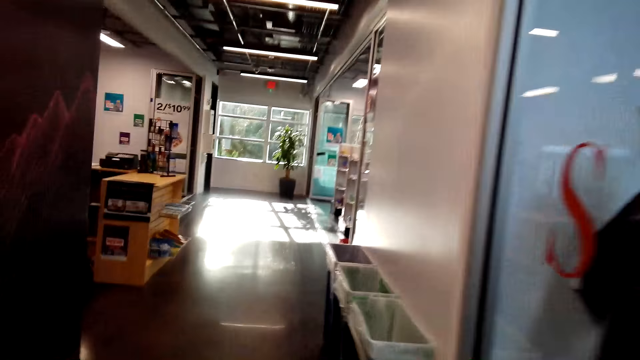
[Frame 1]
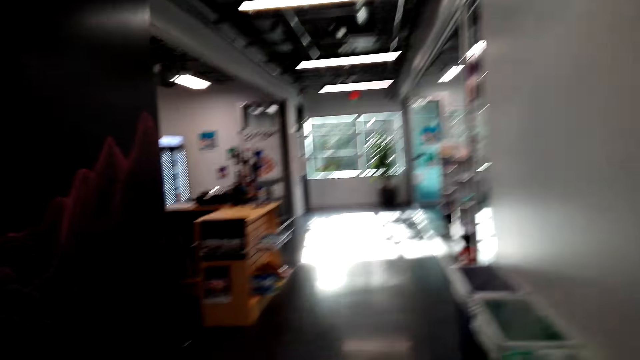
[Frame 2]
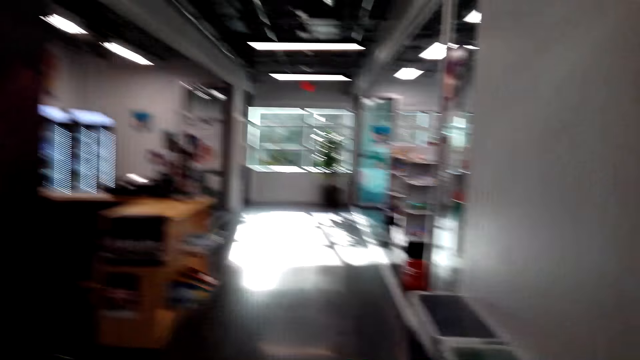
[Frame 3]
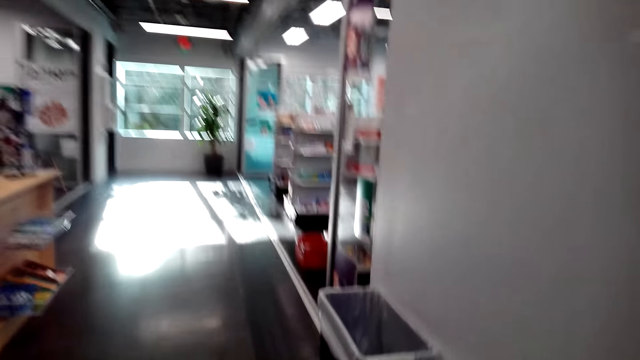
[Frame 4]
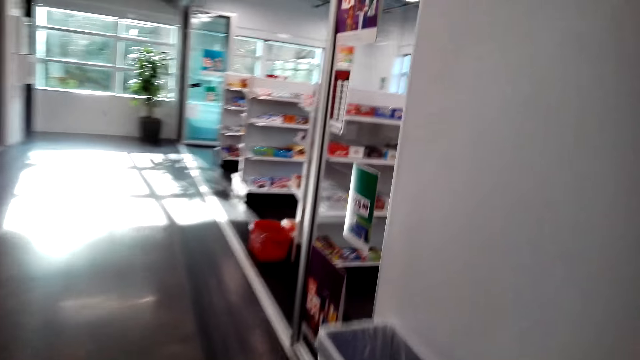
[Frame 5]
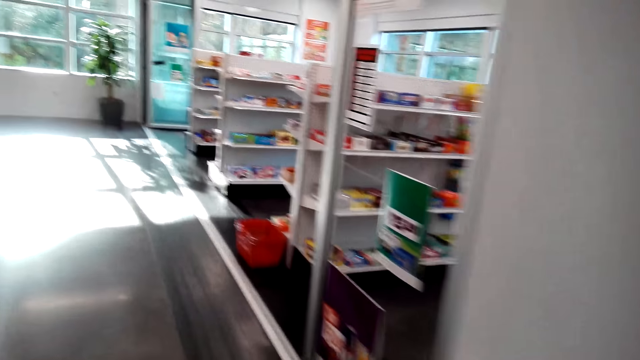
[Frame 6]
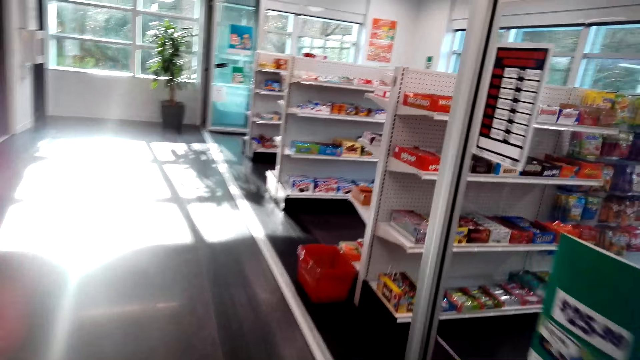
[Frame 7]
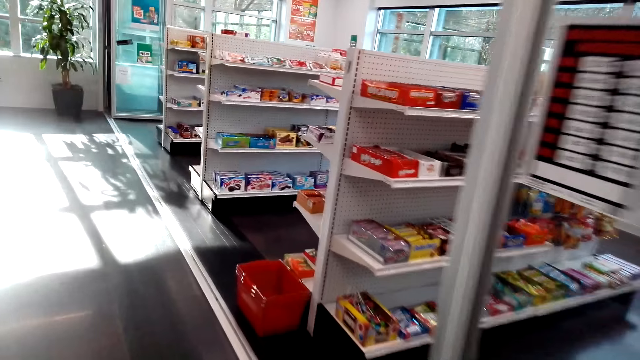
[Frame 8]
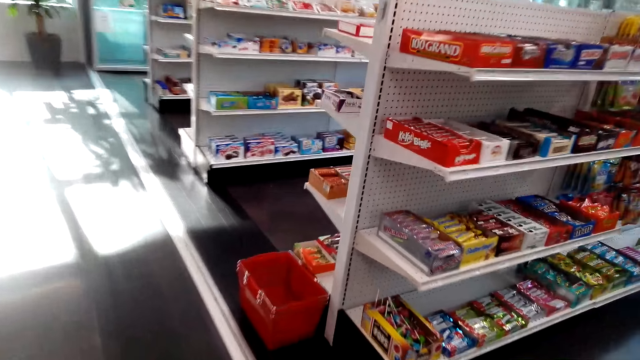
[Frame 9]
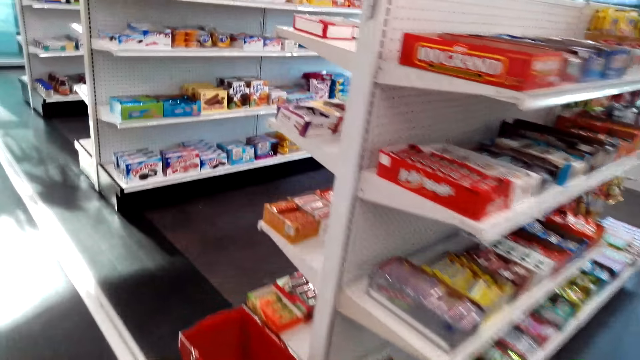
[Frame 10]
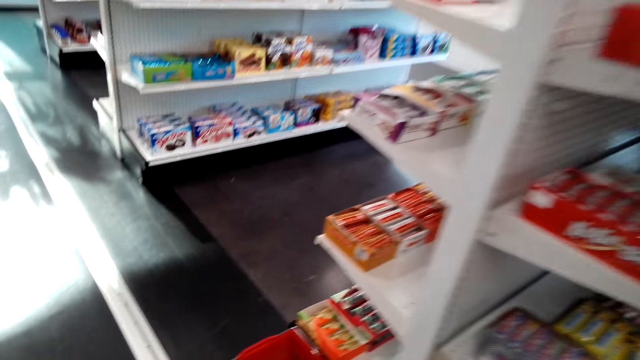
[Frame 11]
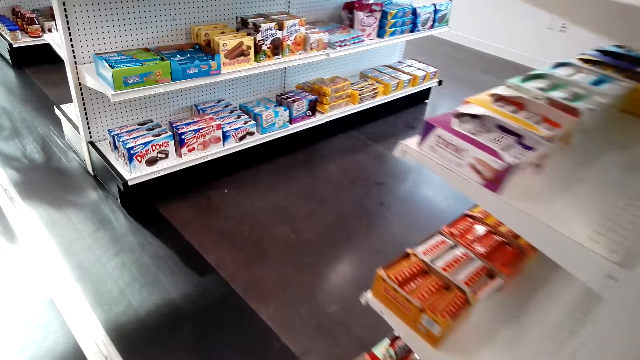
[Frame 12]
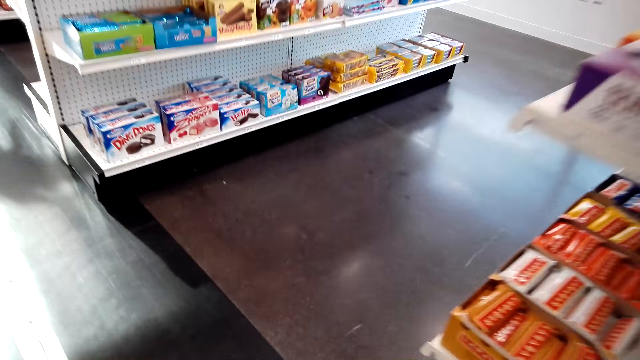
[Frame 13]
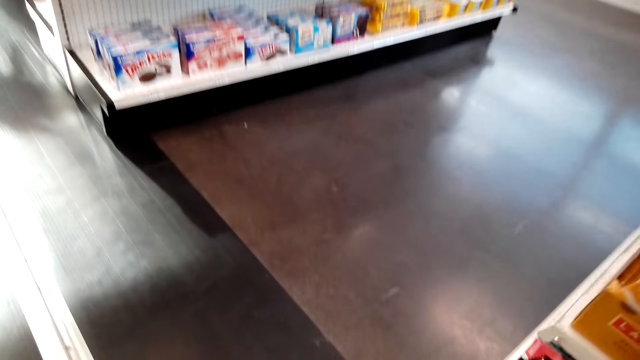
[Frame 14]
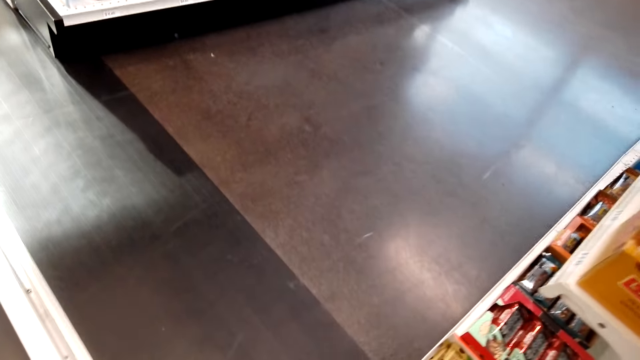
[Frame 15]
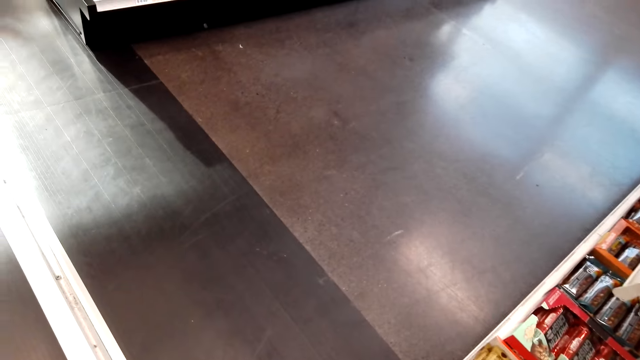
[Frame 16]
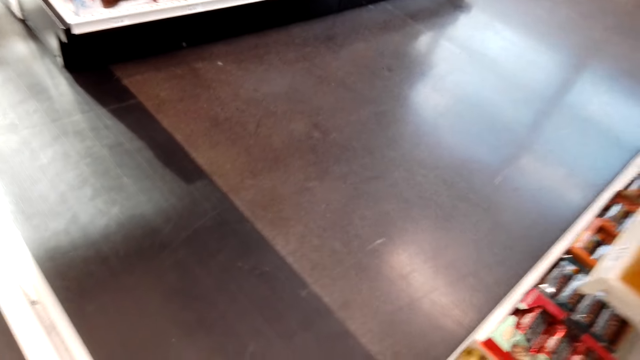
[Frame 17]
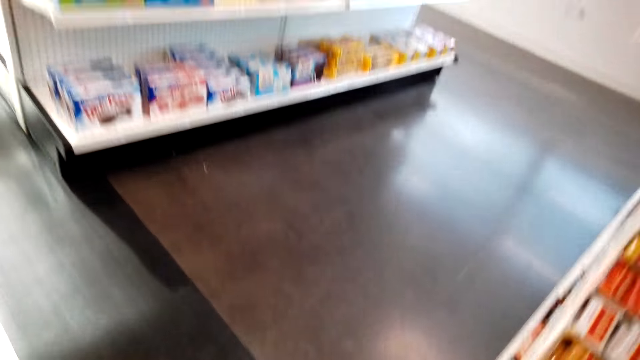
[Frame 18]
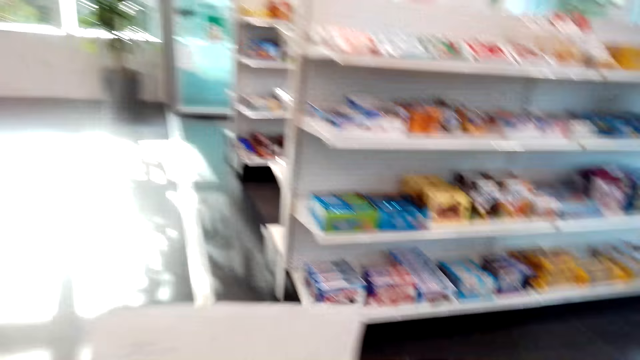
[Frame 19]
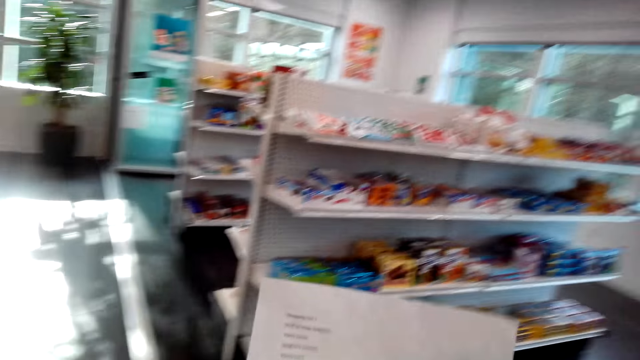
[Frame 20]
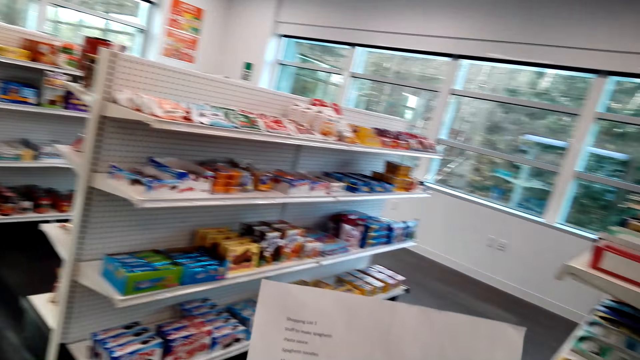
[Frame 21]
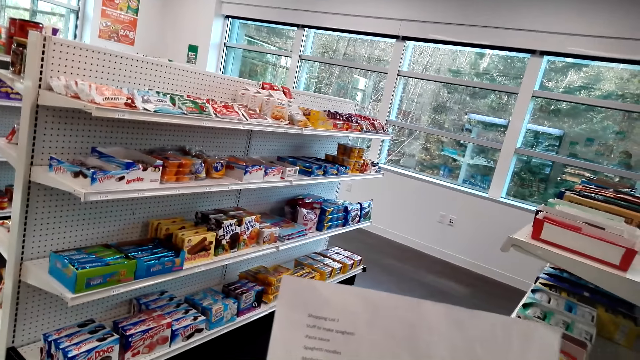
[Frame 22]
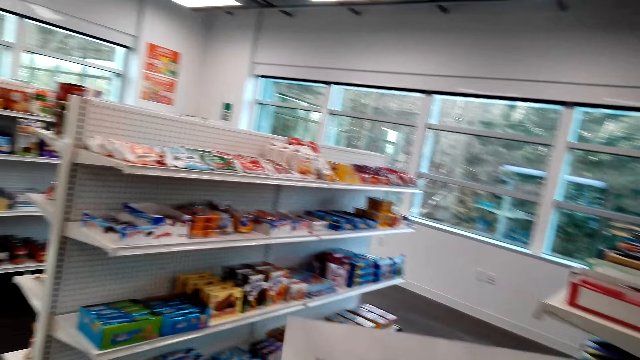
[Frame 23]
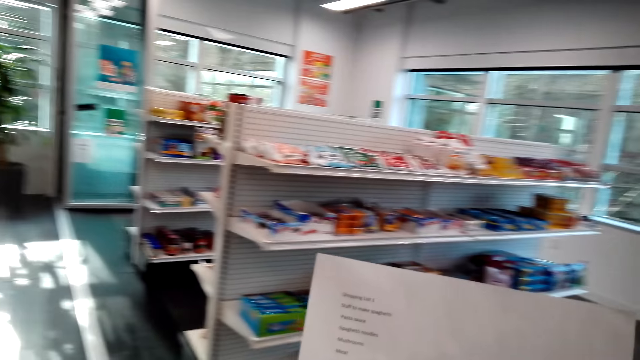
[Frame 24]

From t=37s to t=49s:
The camera wearer stands beside the shelf. They stare at the shopping list. They hold the paper.

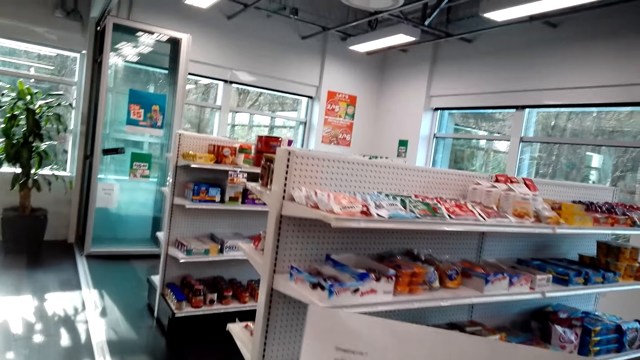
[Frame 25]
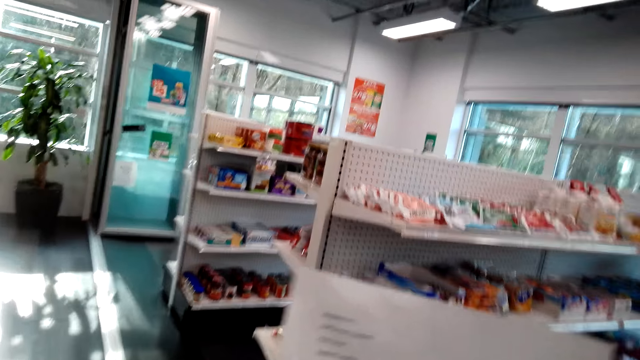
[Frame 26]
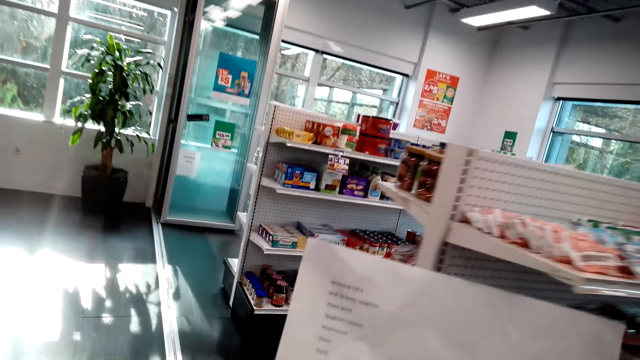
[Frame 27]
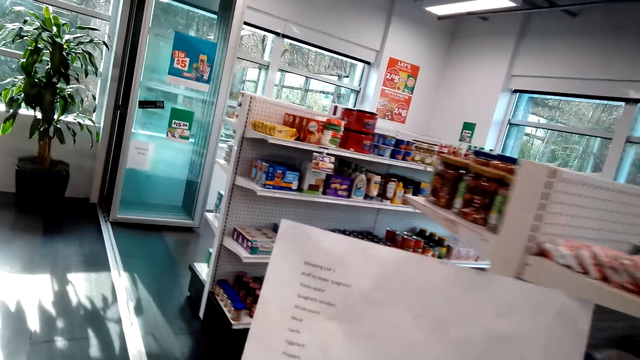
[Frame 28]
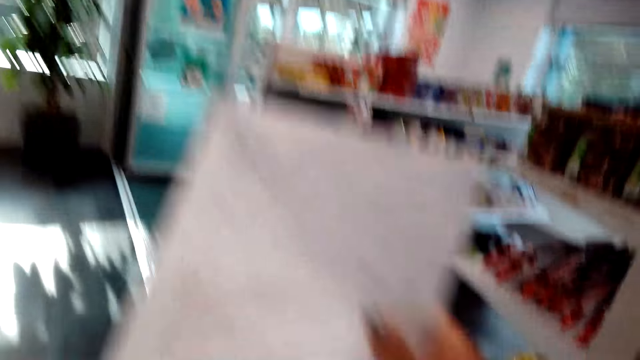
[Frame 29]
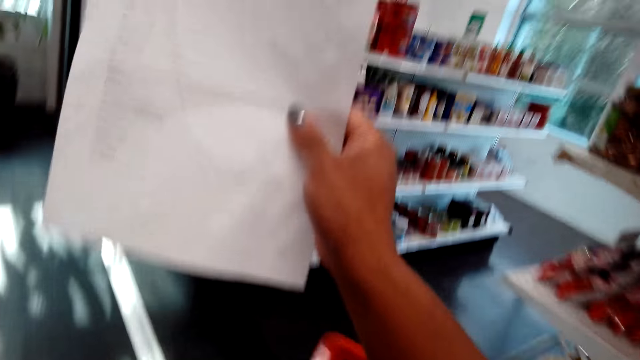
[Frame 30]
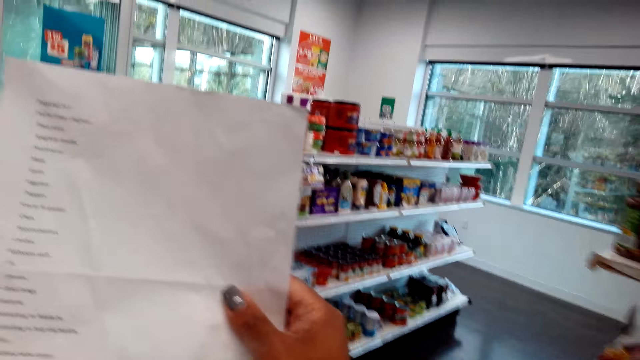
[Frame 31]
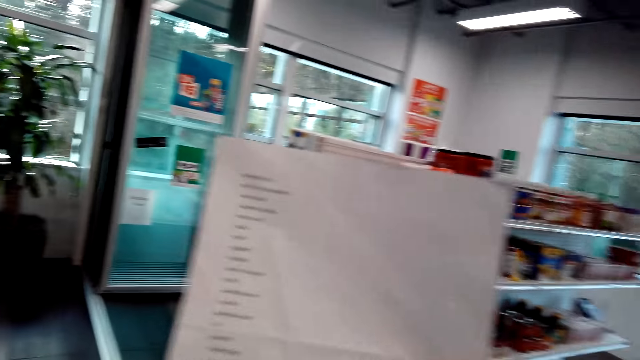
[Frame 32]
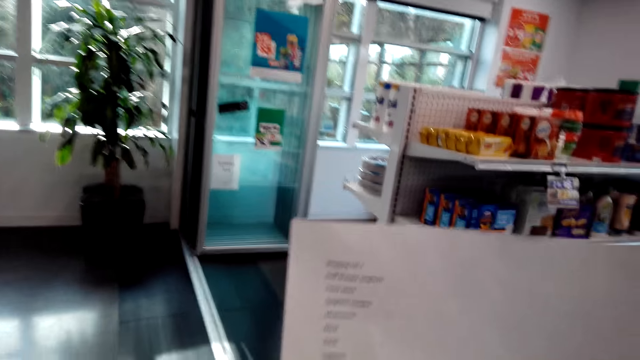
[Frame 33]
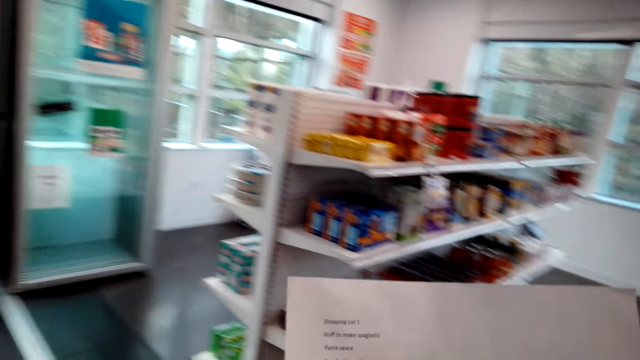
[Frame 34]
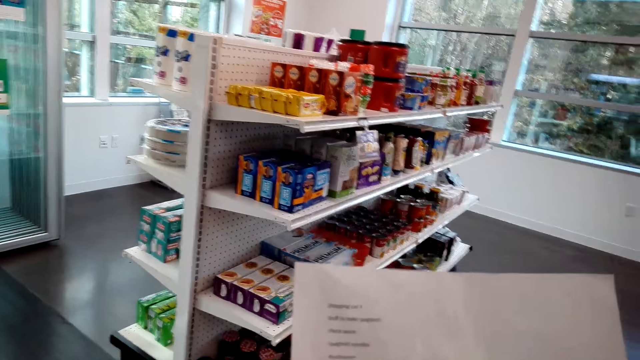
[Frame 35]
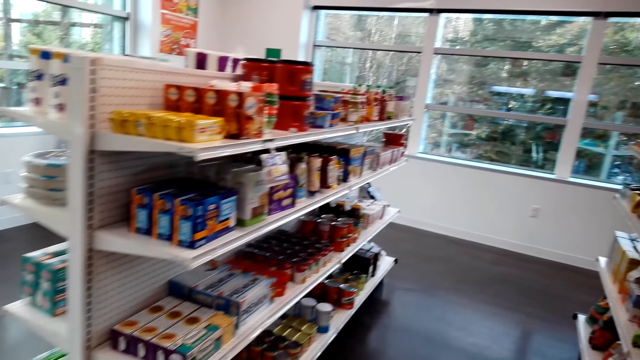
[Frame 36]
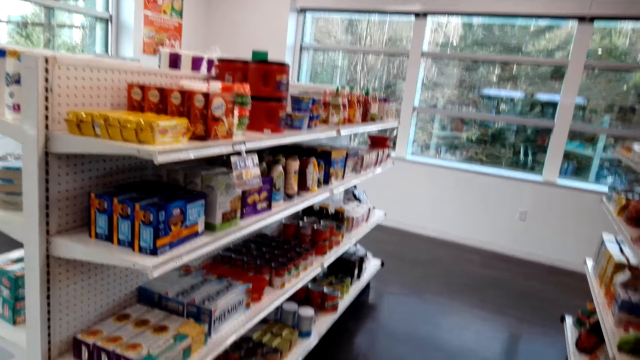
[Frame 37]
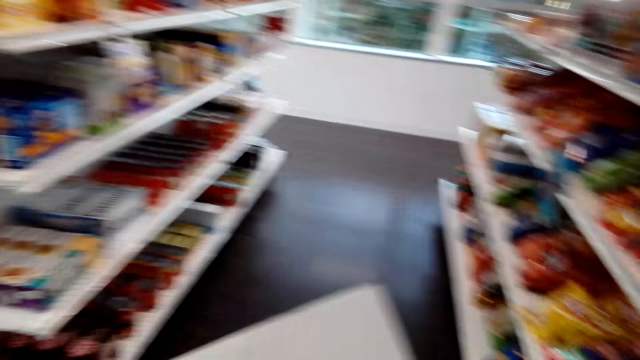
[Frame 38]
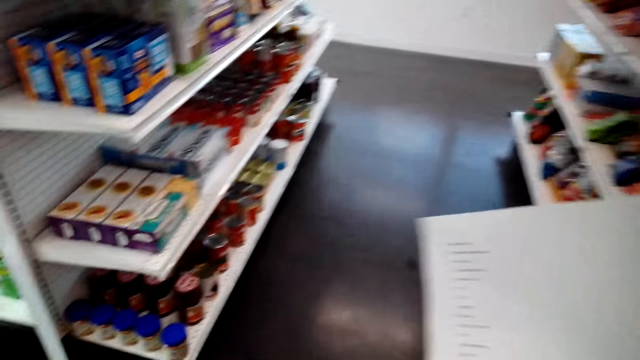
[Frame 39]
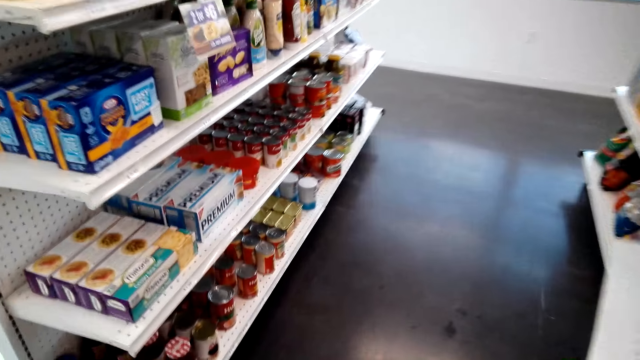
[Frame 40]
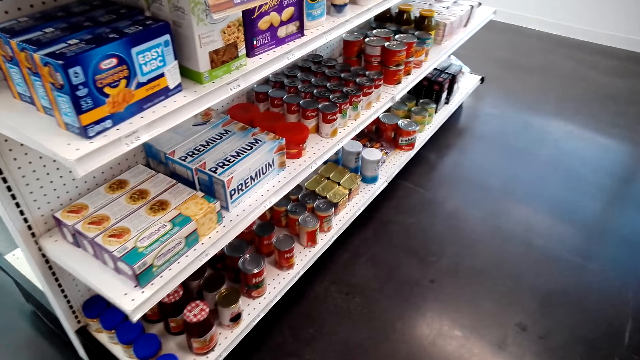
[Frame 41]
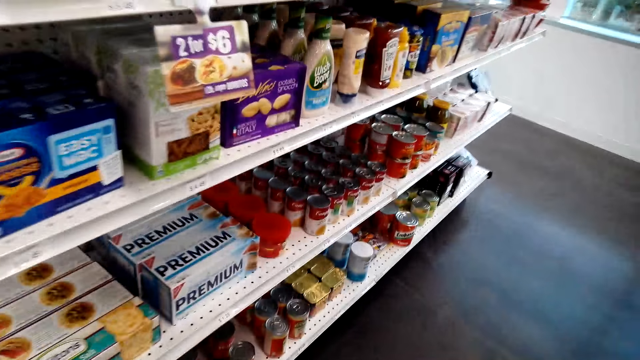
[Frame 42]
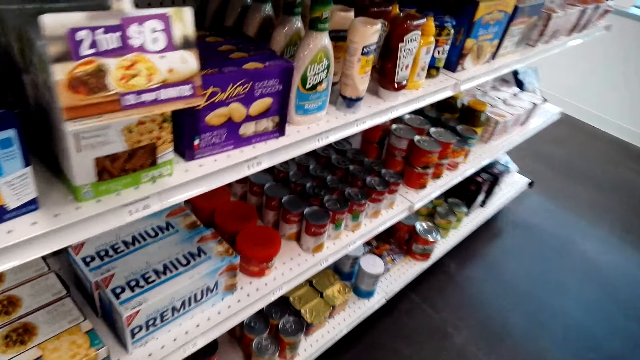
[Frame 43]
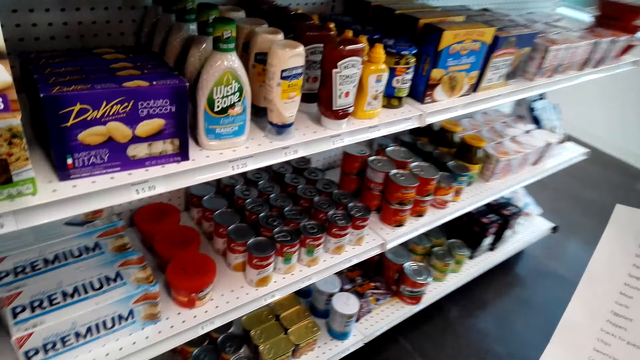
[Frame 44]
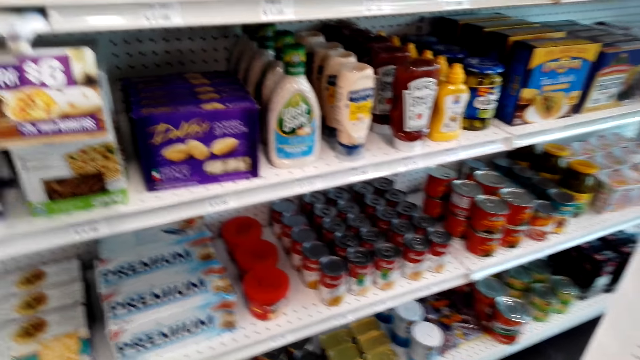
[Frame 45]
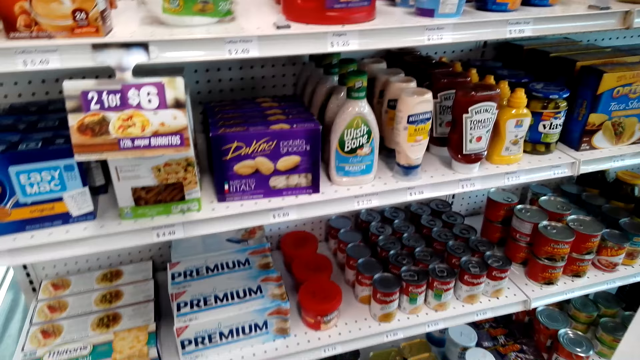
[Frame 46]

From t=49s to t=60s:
The camera wearer walks around the supermarket.
